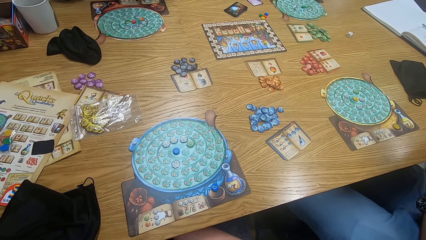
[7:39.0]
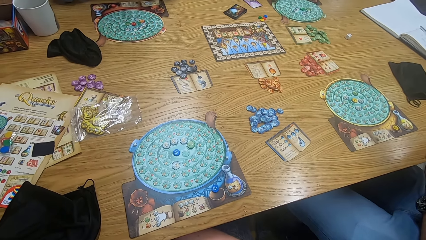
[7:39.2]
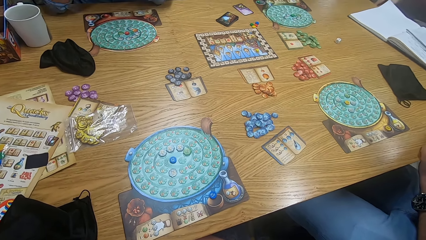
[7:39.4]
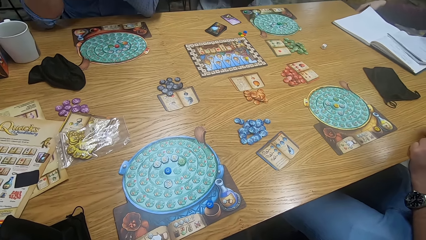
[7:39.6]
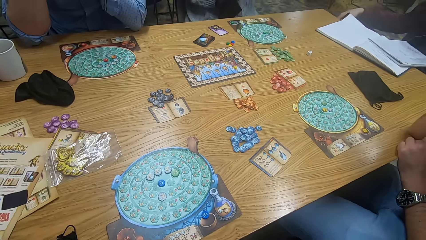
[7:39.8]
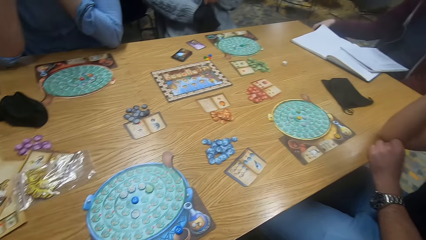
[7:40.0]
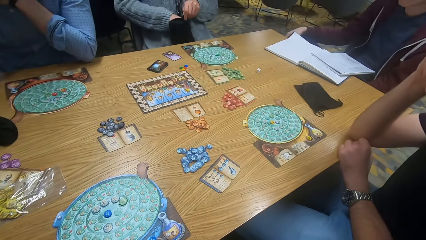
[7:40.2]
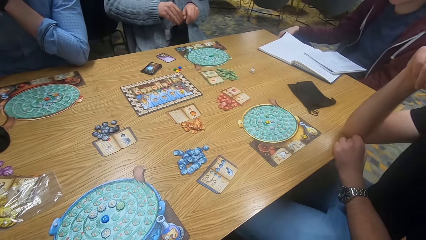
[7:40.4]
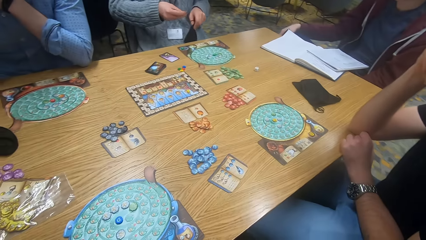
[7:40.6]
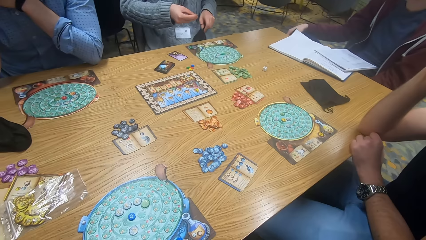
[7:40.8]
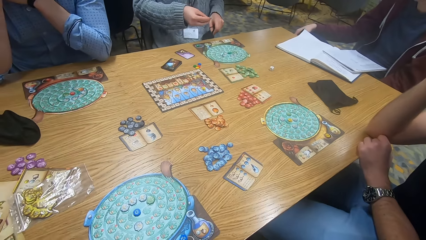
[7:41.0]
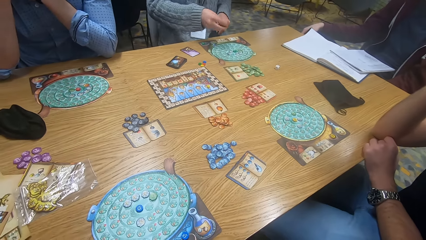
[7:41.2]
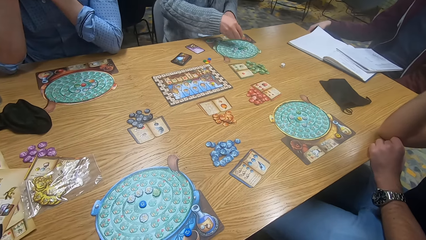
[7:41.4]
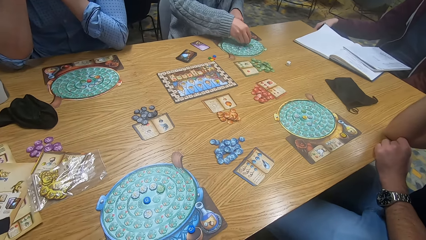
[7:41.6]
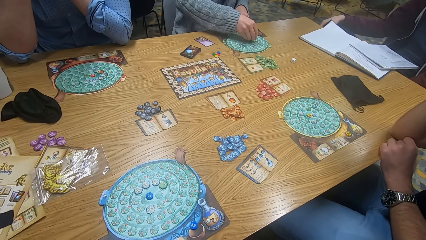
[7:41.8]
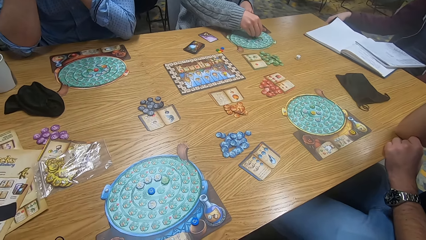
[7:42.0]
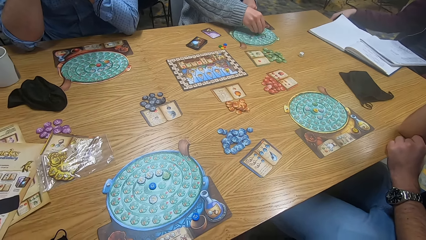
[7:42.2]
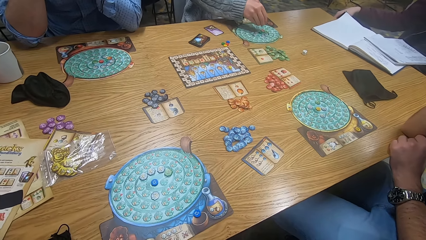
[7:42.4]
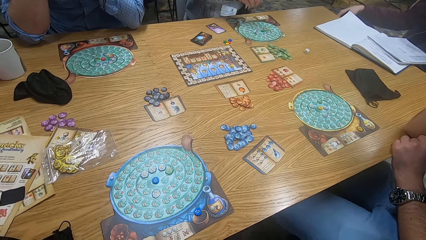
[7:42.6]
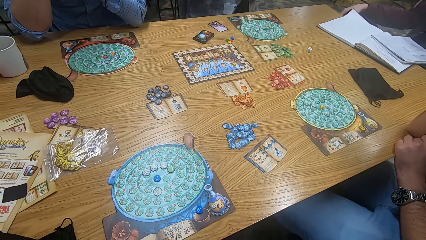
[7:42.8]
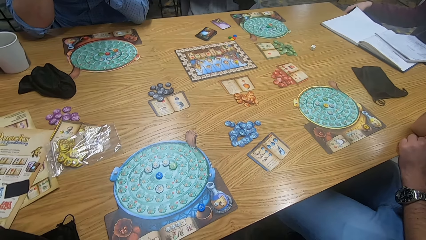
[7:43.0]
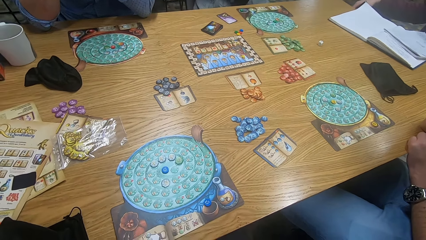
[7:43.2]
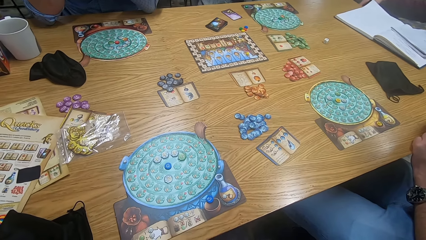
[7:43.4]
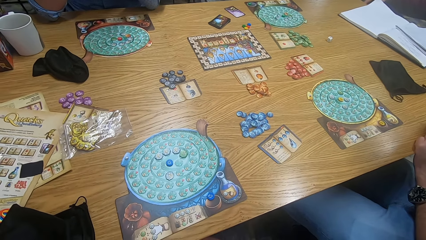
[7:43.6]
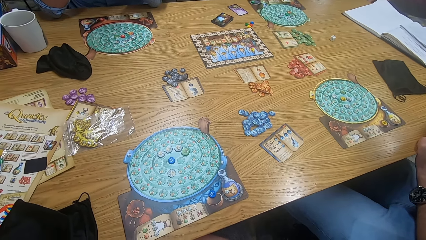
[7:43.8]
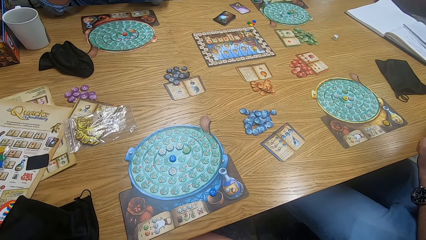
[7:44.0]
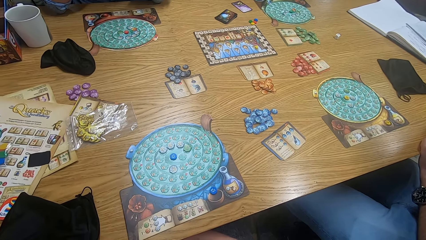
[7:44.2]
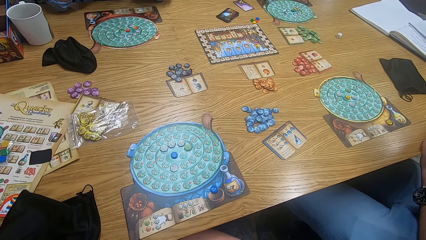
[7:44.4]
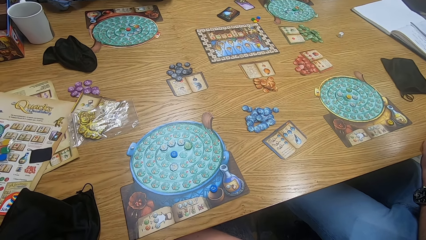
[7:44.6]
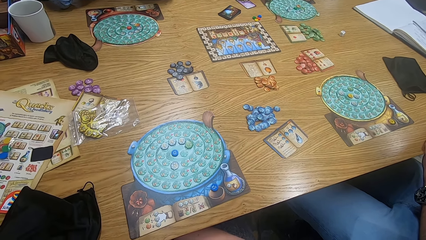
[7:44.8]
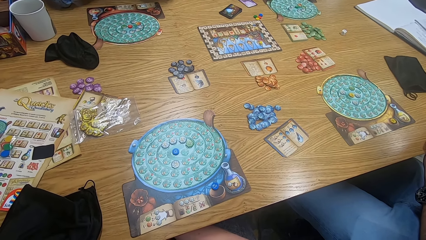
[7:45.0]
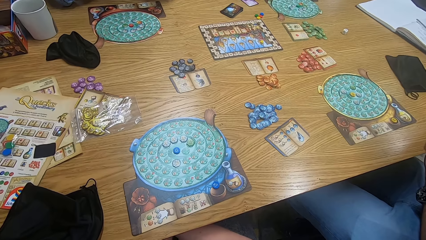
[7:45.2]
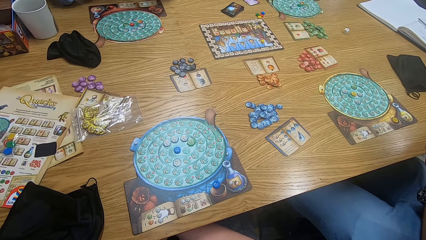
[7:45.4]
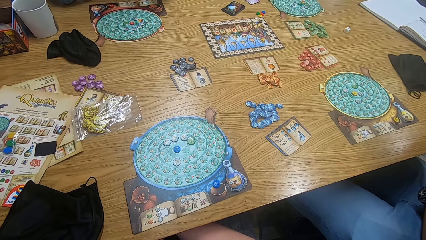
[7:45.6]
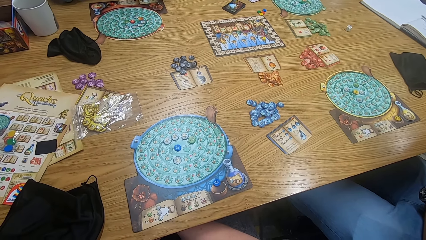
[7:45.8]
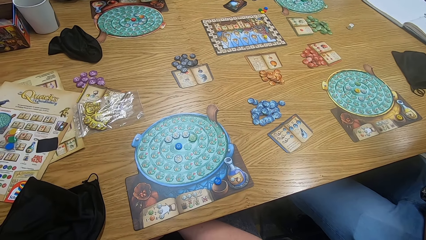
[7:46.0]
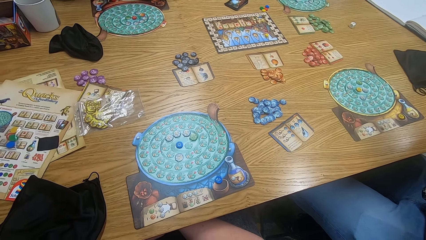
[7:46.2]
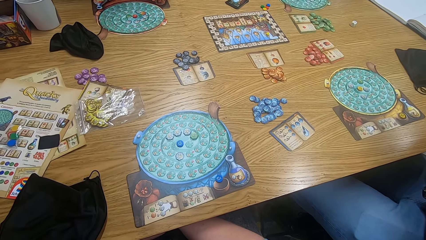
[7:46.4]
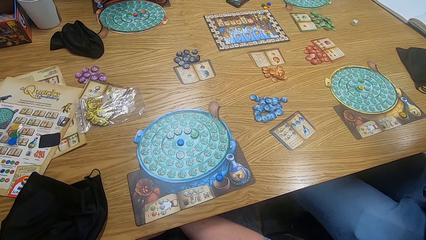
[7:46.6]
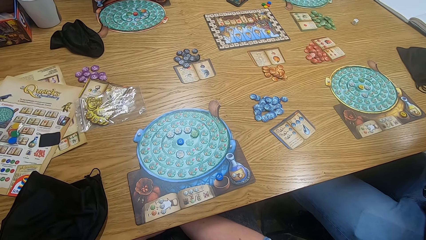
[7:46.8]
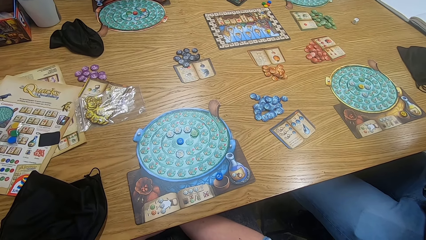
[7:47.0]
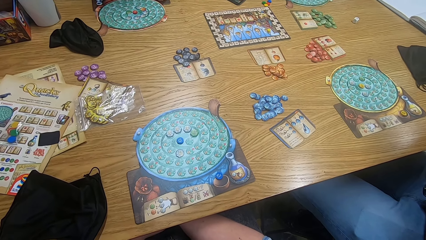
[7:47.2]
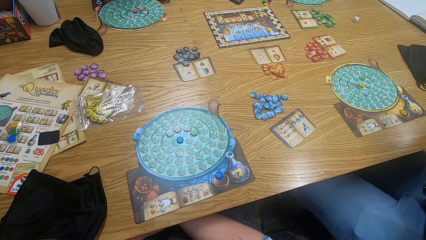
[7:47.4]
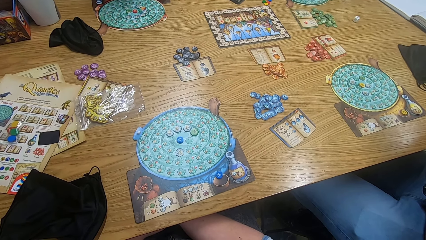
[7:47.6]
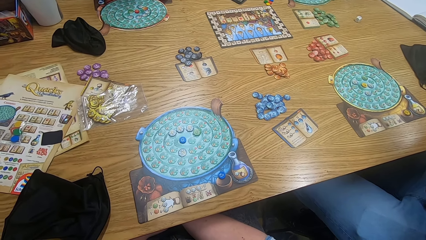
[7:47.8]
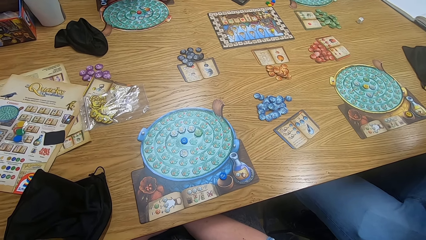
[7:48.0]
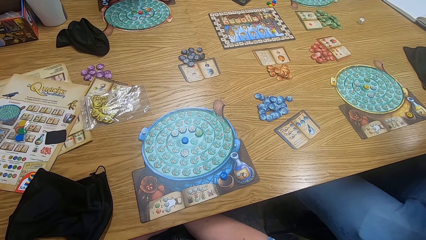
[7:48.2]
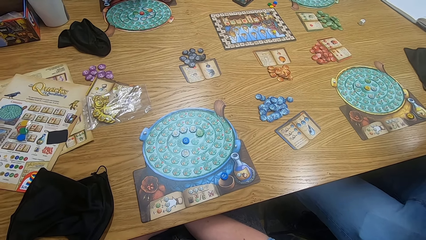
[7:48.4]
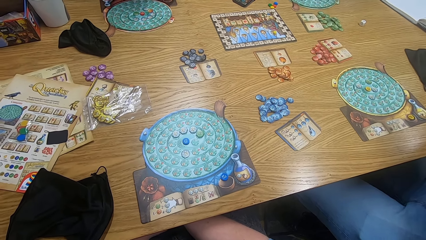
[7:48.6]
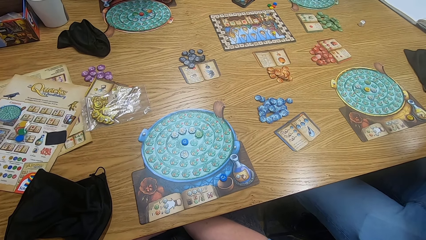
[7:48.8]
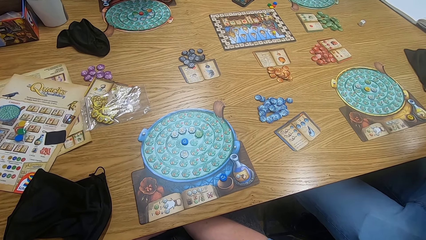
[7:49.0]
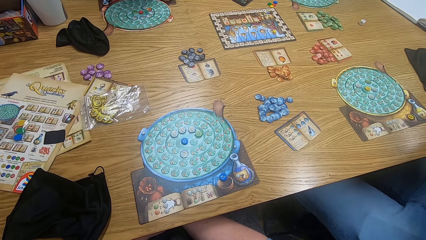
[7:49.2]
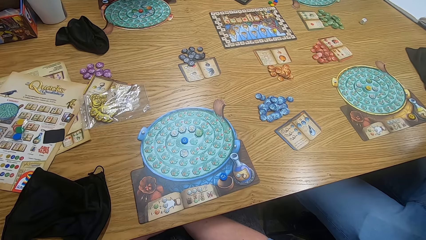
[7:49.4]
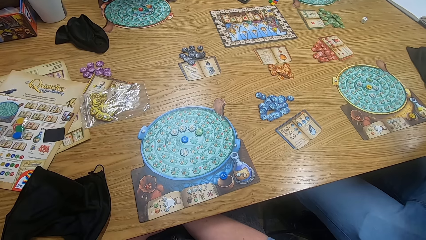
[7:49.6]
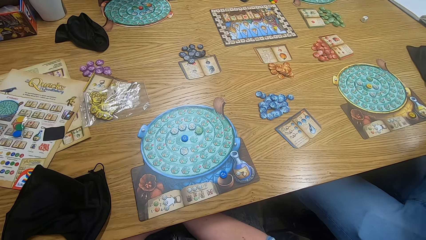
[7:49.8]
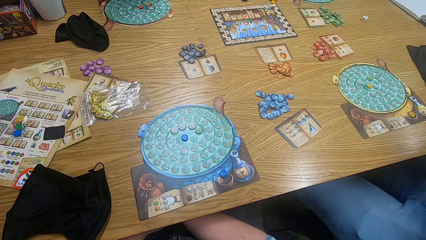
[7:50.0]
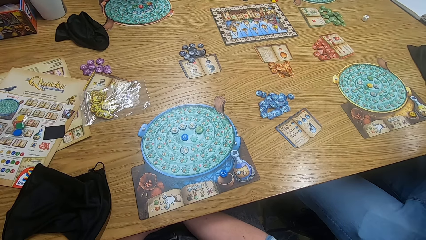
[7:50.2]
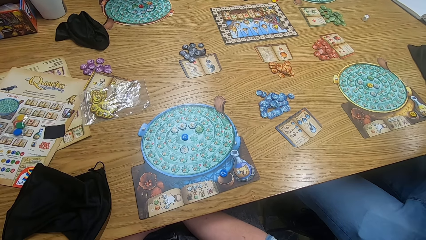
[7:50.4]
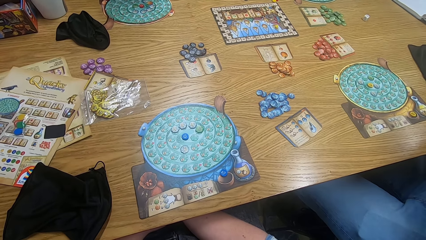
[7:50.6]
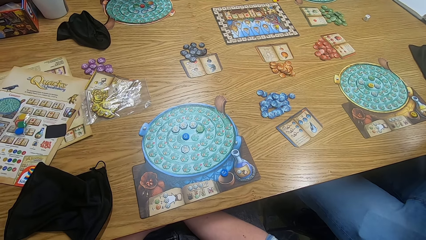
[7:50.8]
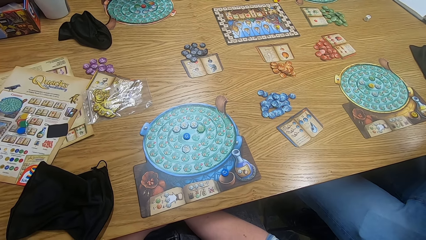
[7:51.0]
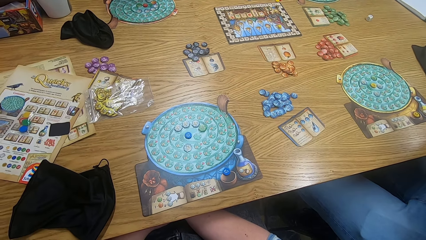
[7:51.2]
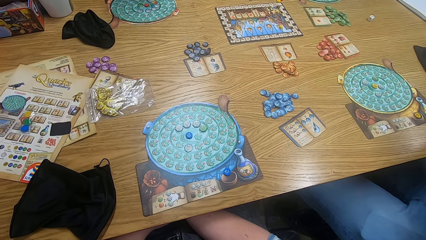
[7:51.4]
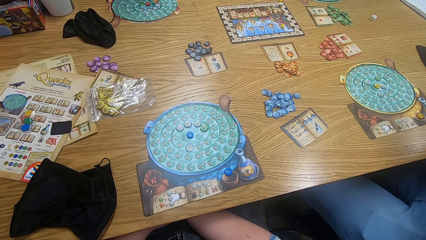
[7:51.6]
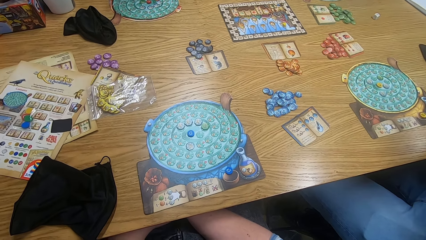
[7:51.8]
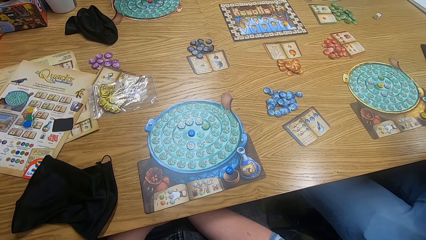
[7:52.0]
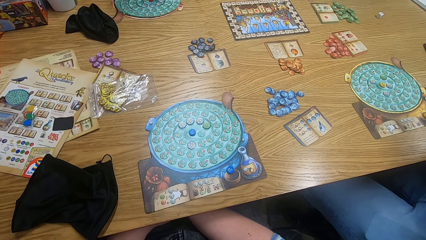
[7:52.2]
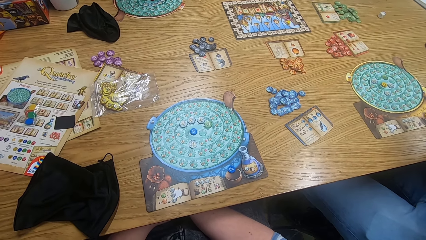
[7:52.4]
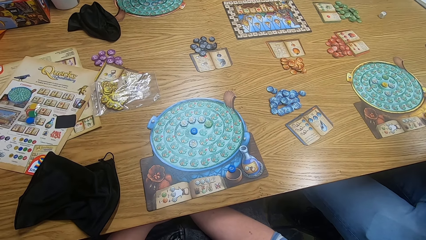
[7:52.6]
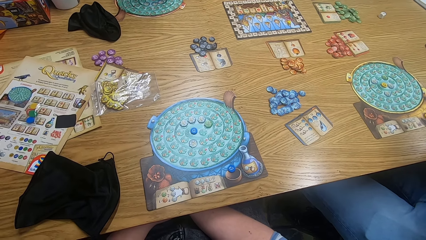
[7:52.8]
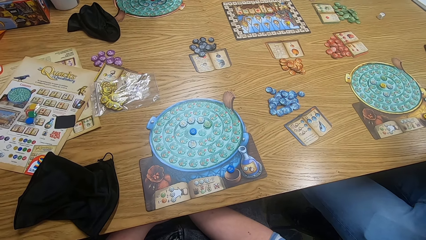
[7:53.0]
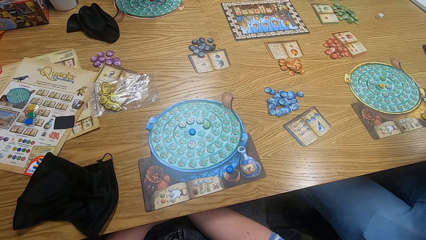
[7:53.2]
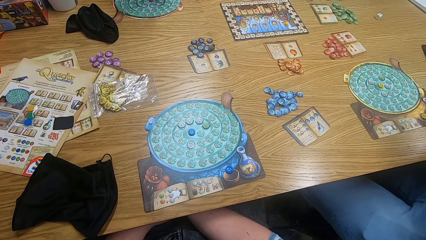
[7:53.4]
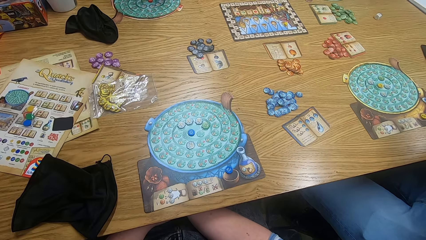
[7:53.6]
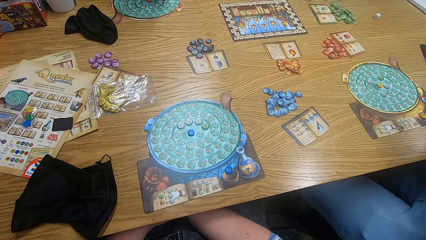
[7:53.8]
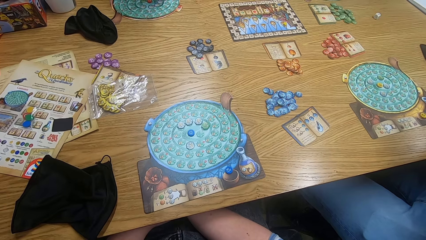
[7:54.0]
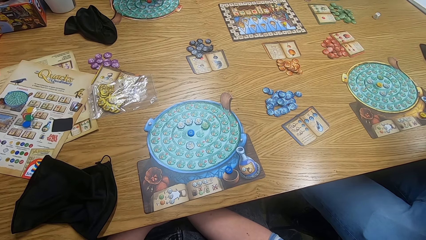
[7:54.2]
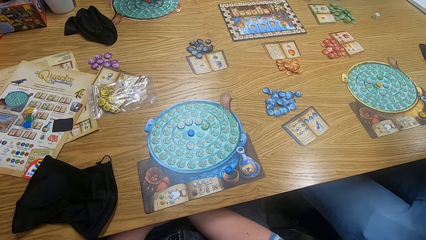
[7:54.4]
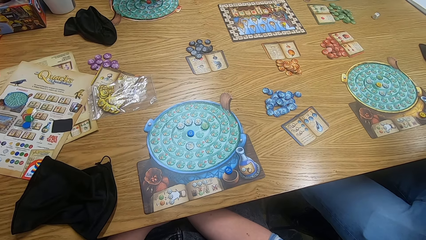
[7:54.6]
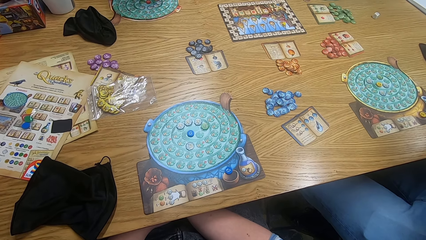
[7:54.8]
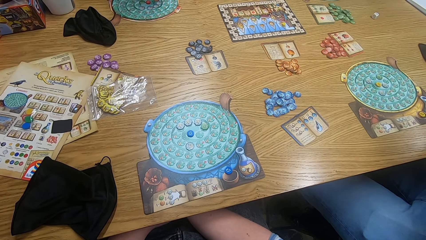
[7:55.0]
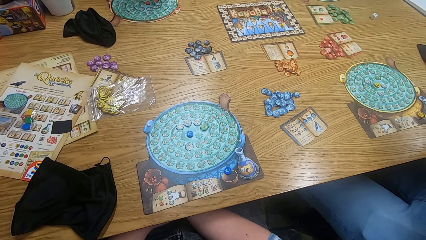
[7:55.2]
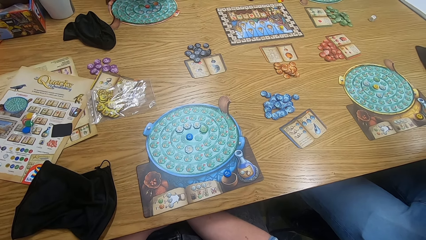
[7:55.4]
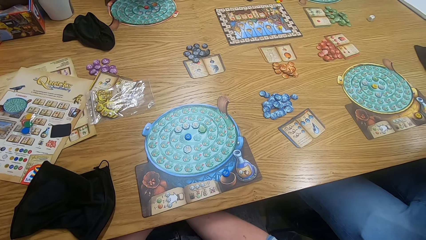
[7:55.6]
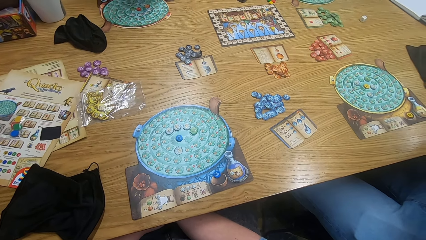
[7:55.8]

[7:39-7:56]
The camera wearer looks around. A man picks something from the small bag. The man plays scrabble. The camera wearer looks around again. They look around again. They stare at the game board.
